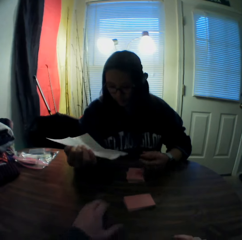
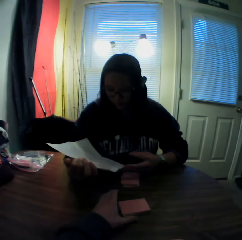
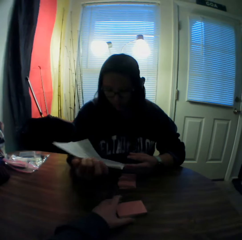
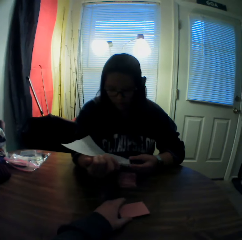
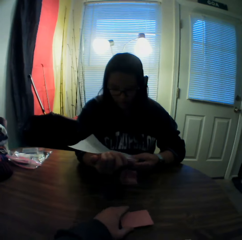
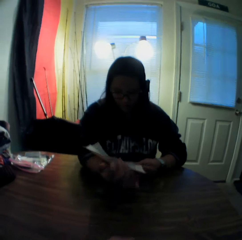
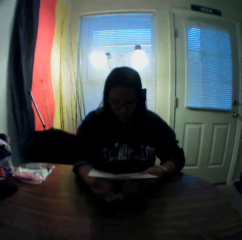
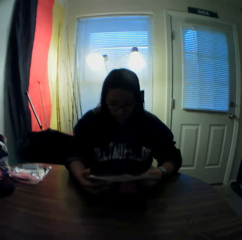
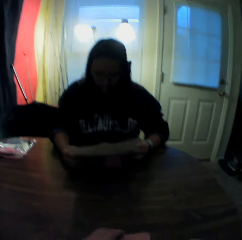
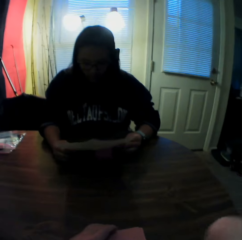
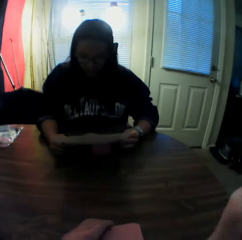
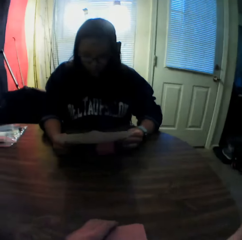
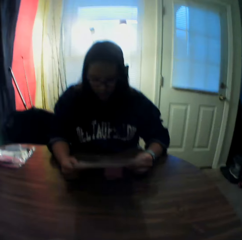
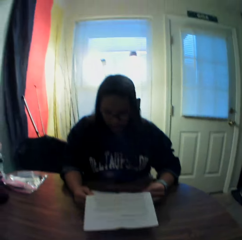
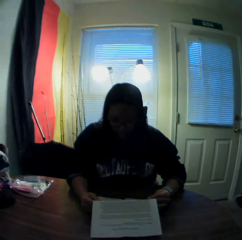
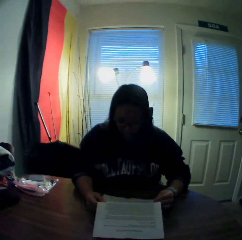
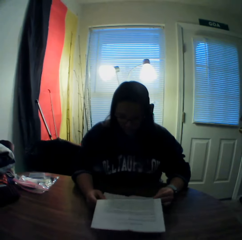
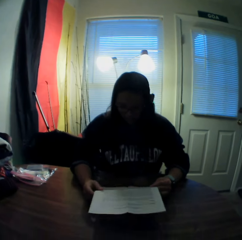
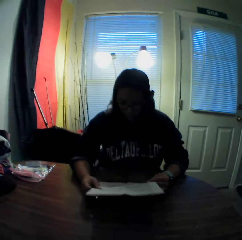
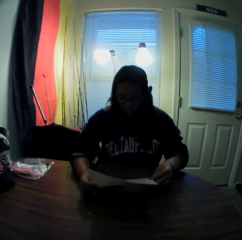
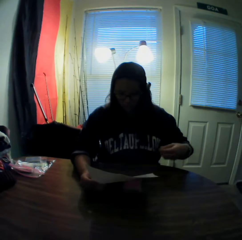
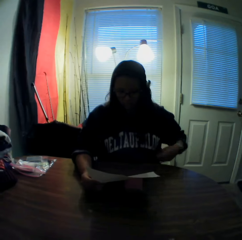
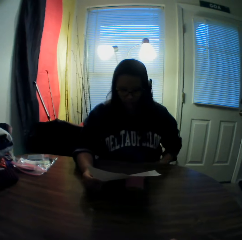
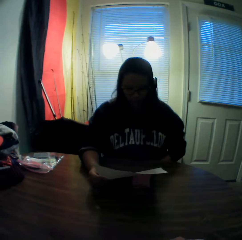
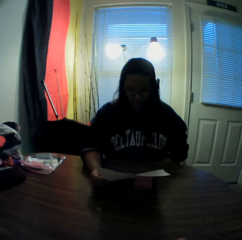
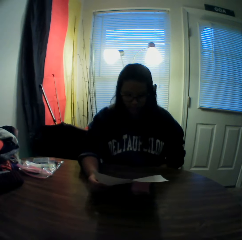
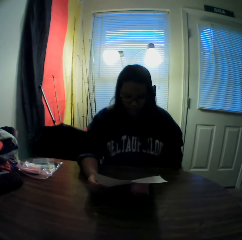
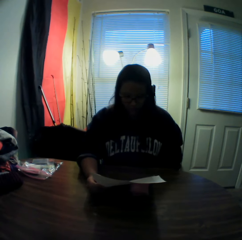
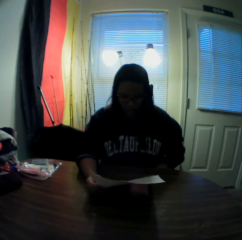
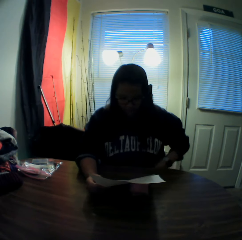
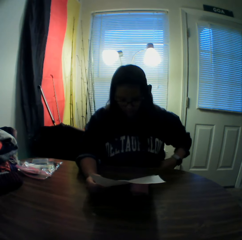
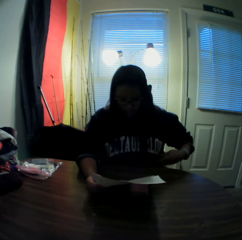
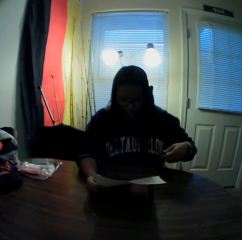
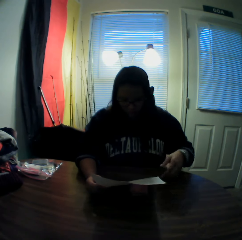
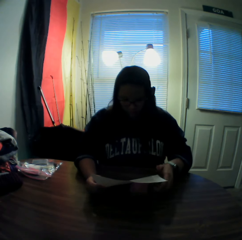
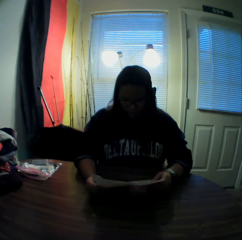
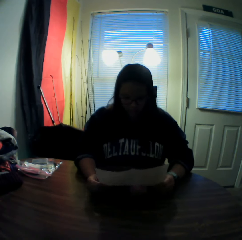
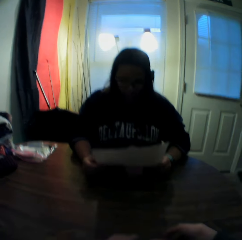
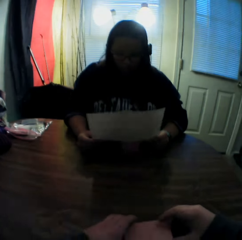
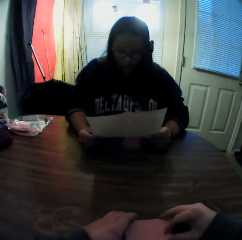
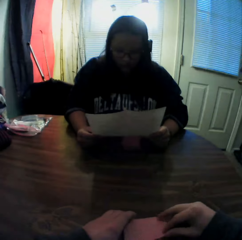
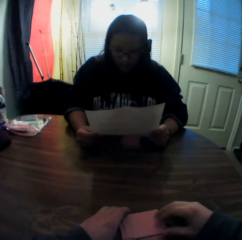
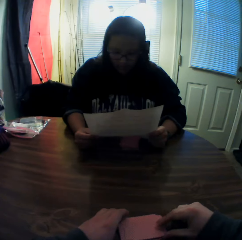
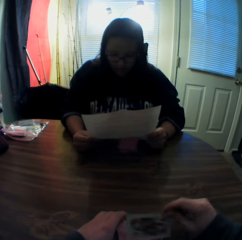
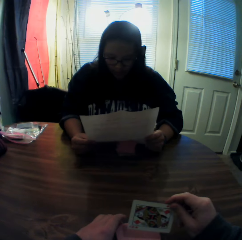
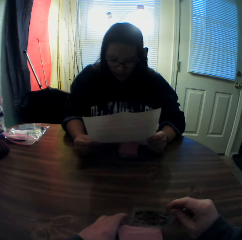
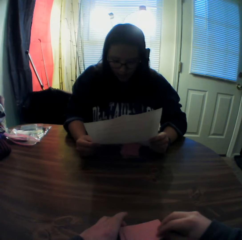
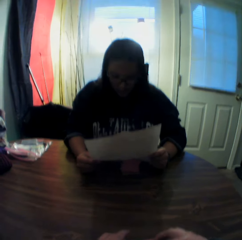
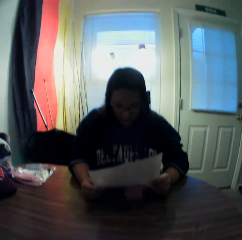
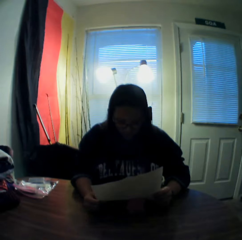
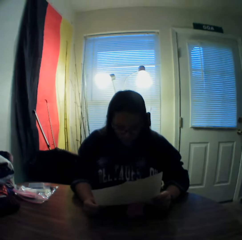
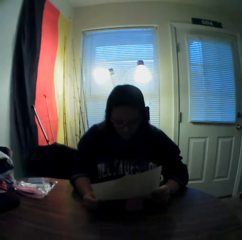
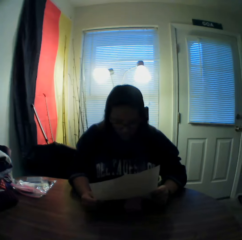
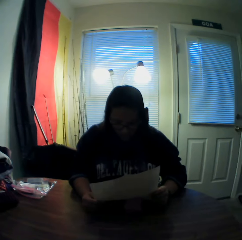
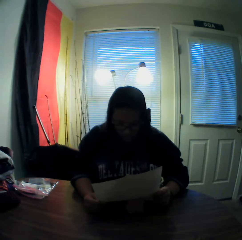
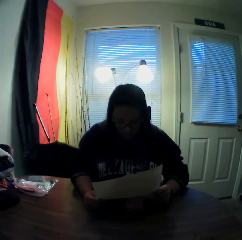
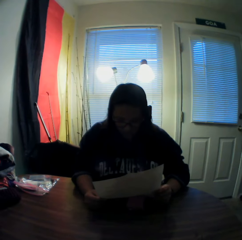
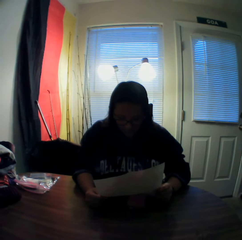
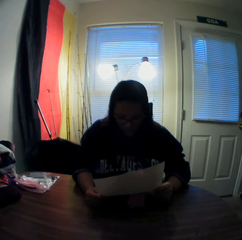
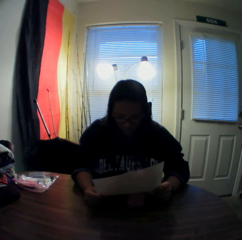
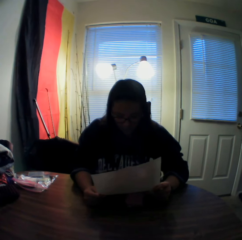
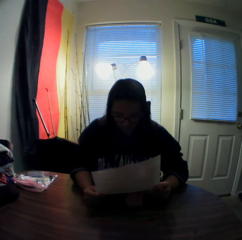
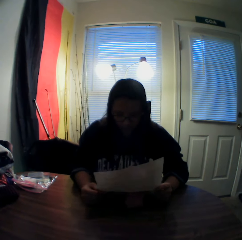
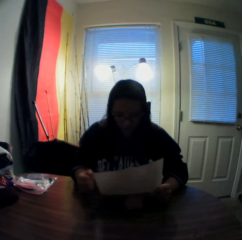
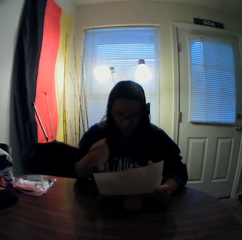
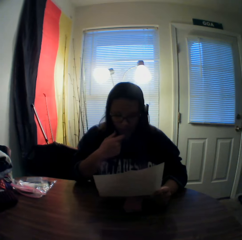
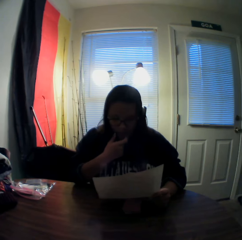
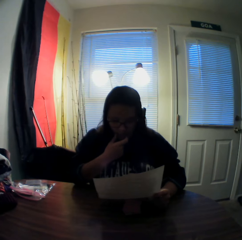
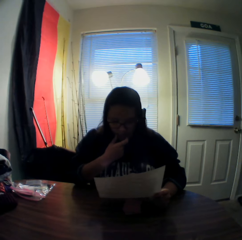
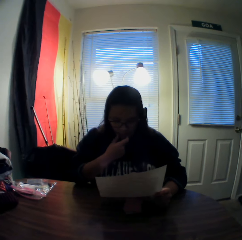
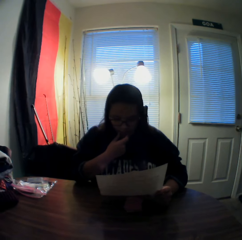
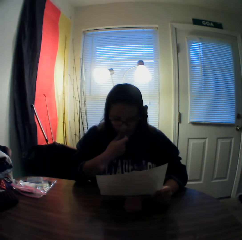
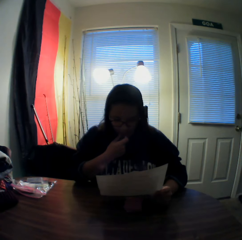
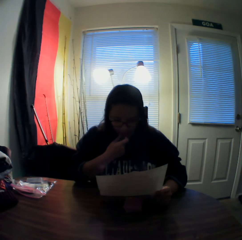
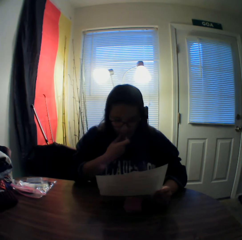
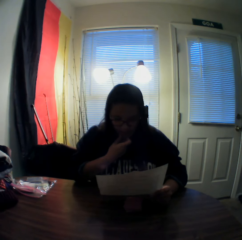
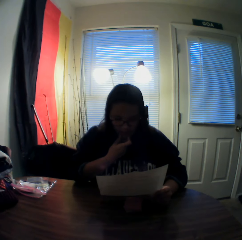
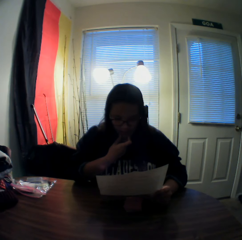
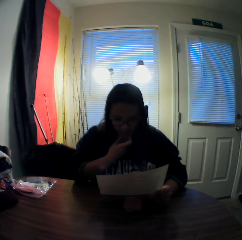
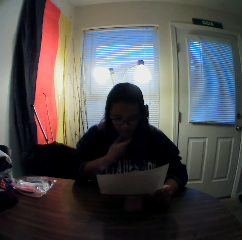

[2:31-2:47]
The camera wearer moves the second stack of cards with his left hand. He picks up a card from the stack of cards in his left hand with his right hand. He holds the cards. He places the card onto the stack of cards in his left hand. He looks in the room.

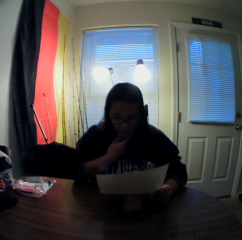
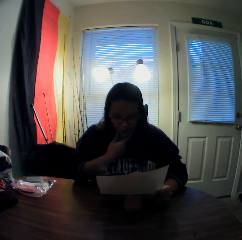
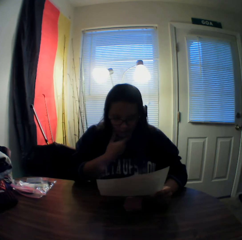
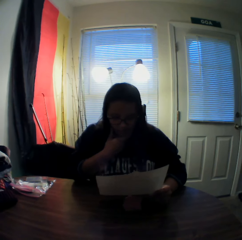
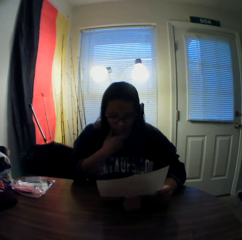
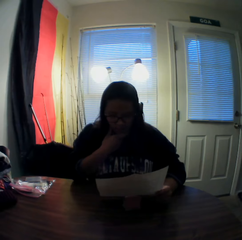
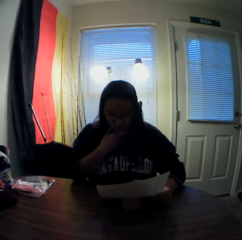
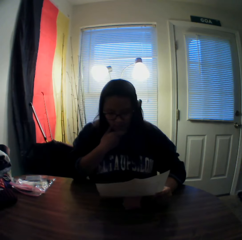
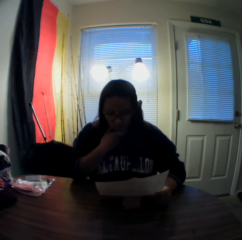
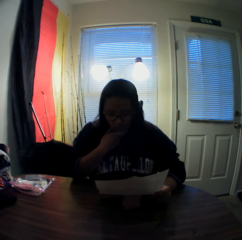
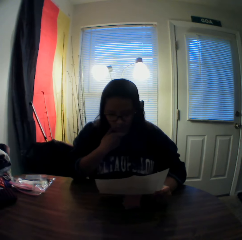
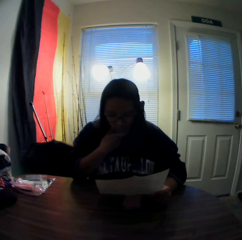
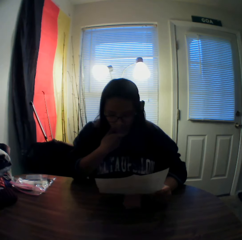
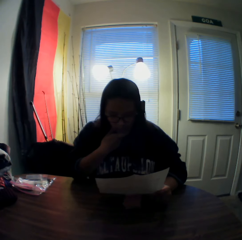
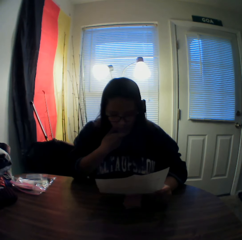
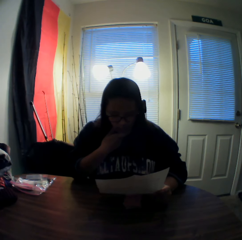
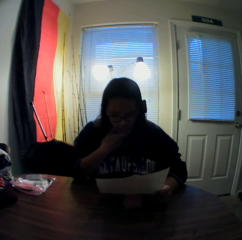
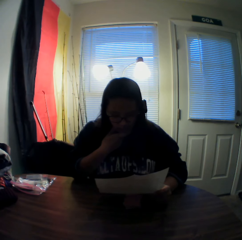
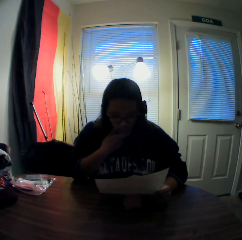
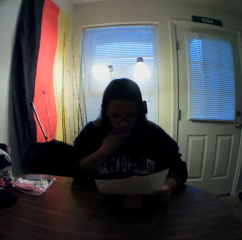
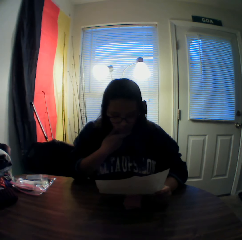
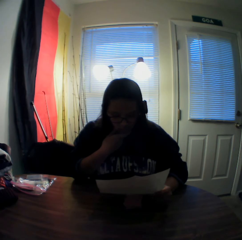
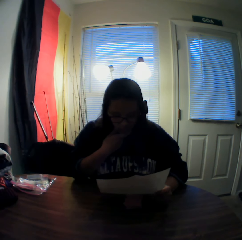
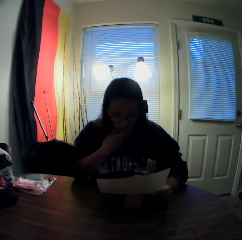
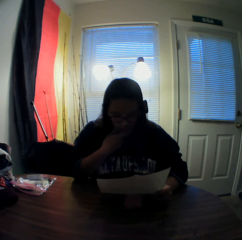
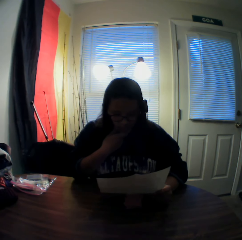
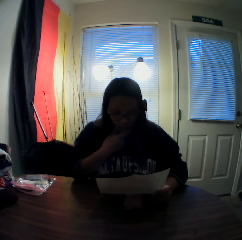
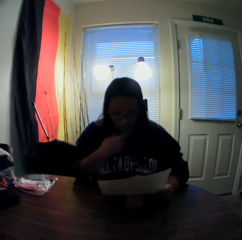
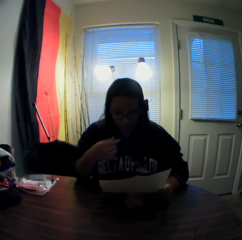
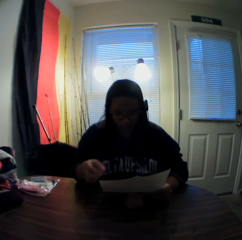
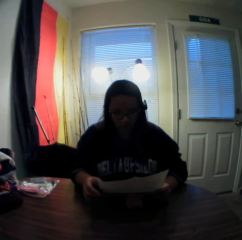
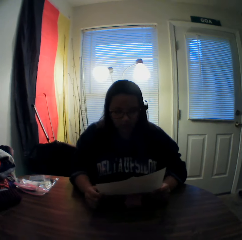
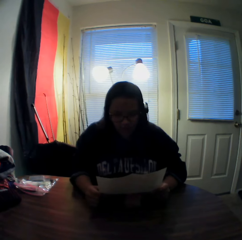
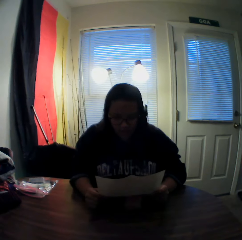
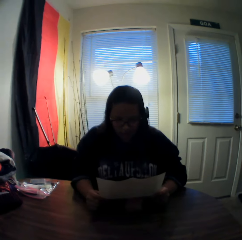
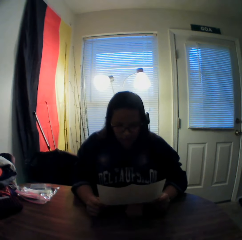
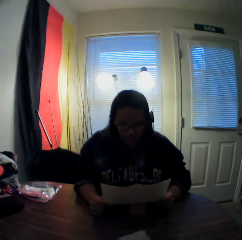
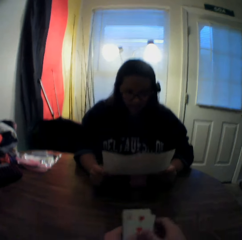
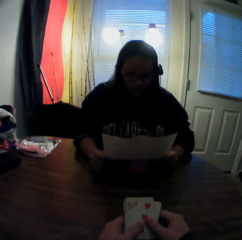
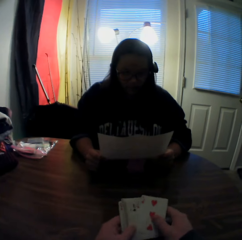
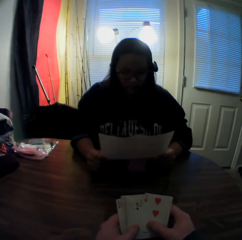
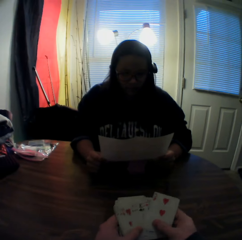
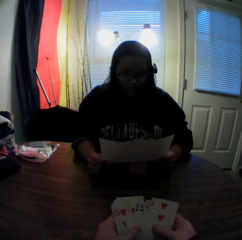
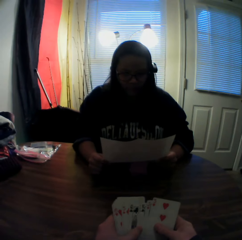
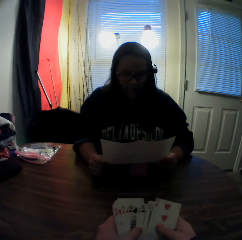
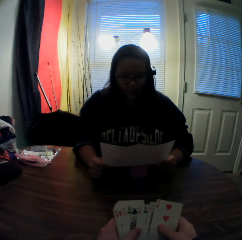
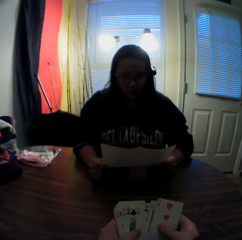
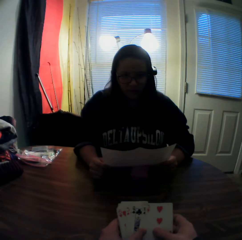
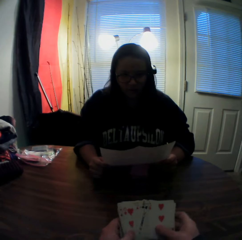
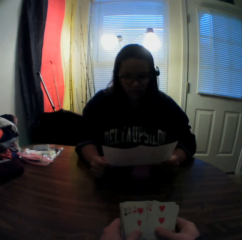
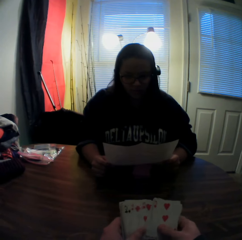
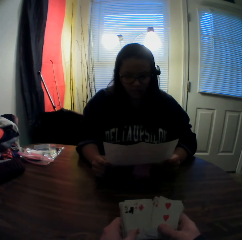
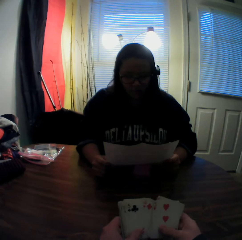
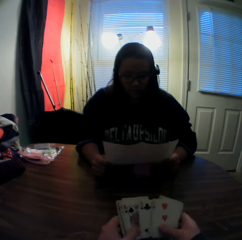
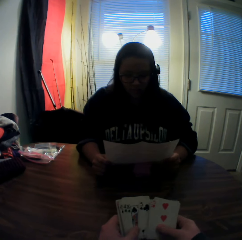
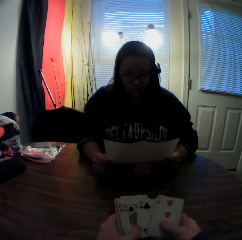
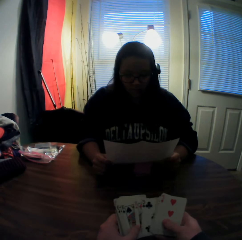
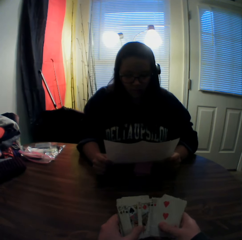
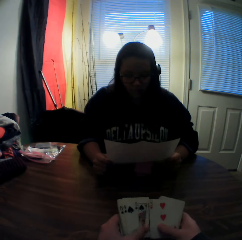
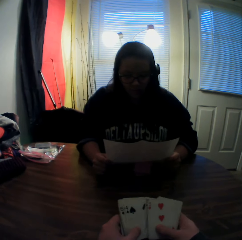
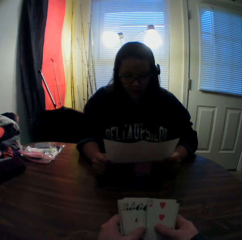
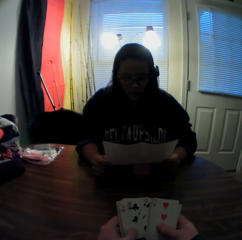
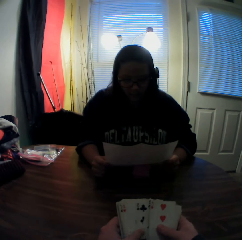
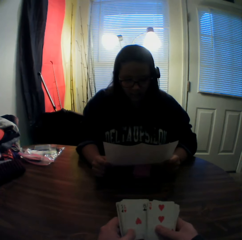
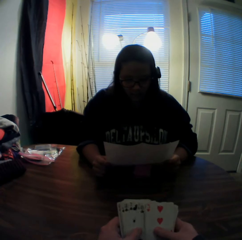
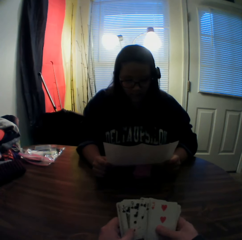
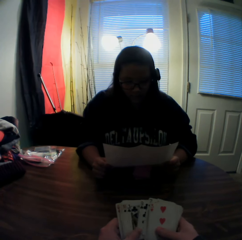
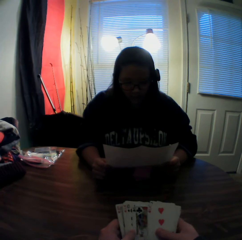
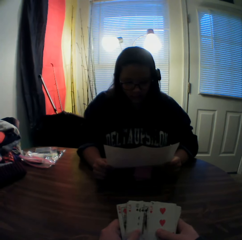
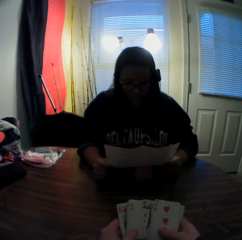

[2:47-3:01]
The camera wearer flips through the stack of cards in his hands.
